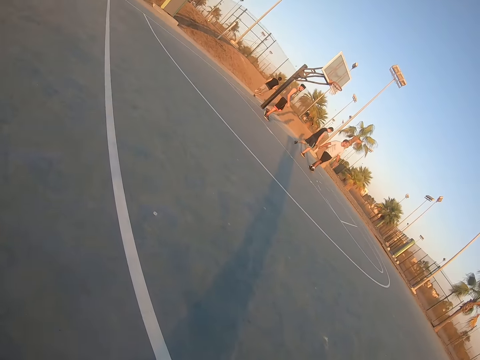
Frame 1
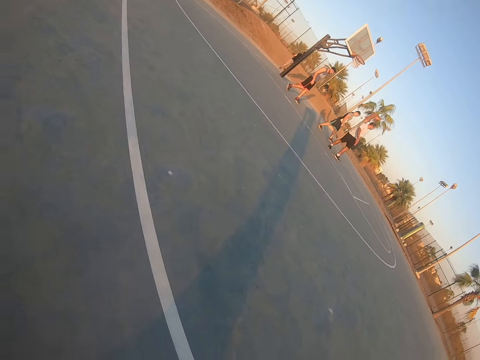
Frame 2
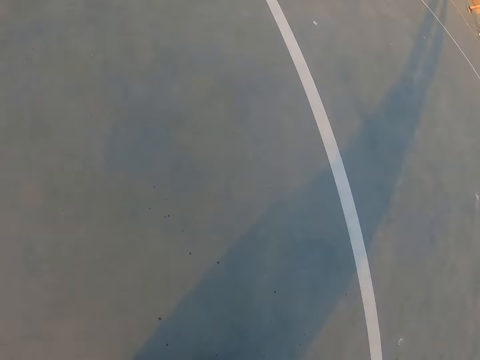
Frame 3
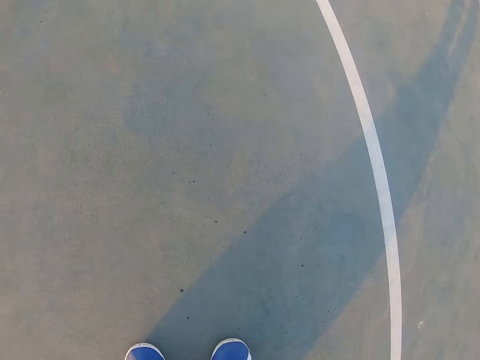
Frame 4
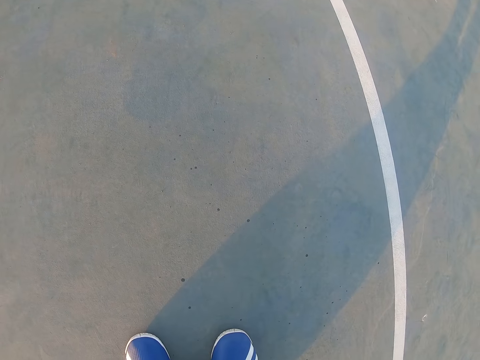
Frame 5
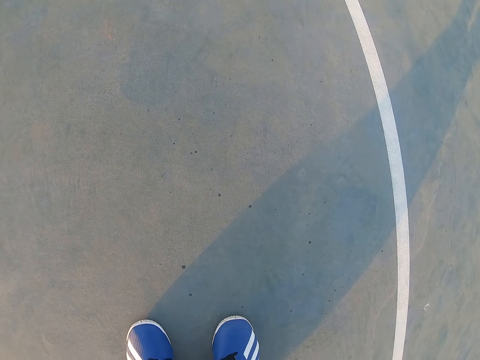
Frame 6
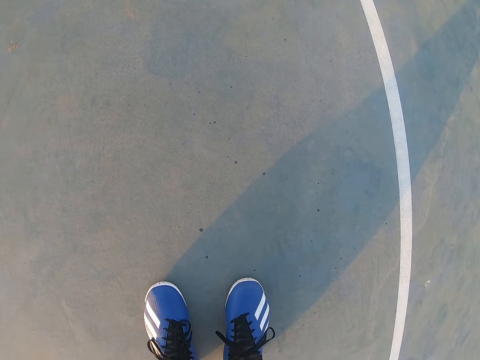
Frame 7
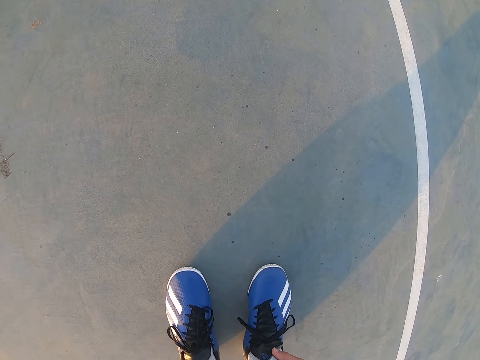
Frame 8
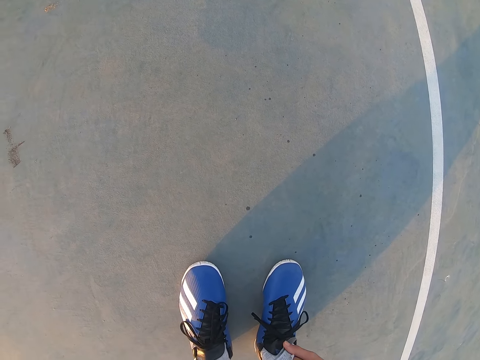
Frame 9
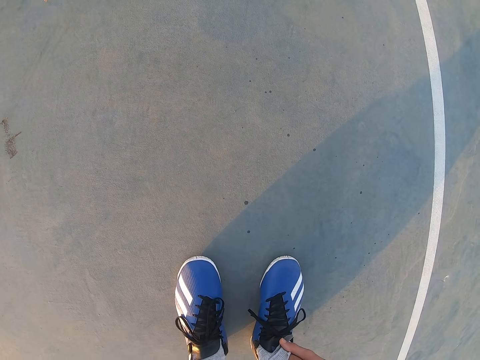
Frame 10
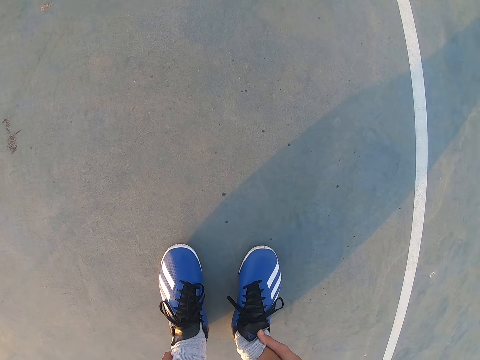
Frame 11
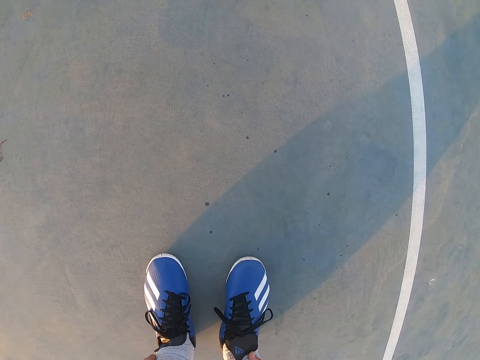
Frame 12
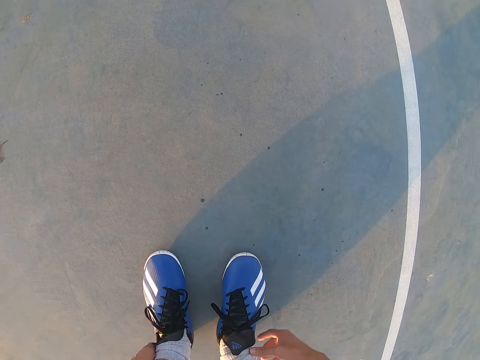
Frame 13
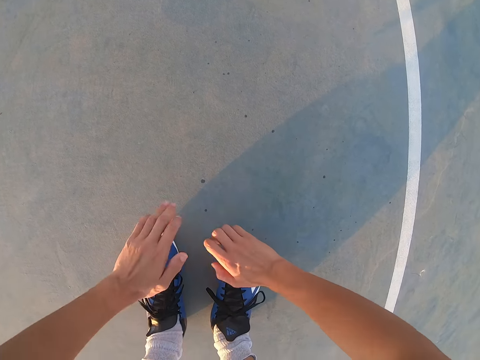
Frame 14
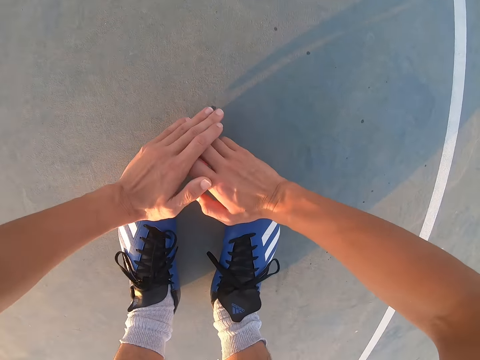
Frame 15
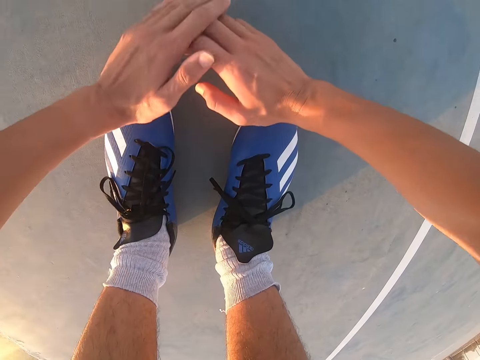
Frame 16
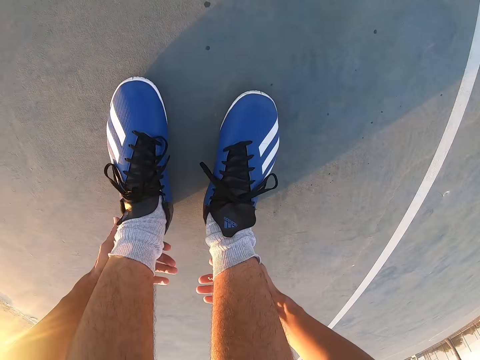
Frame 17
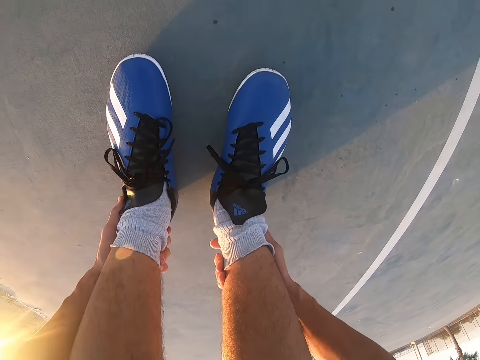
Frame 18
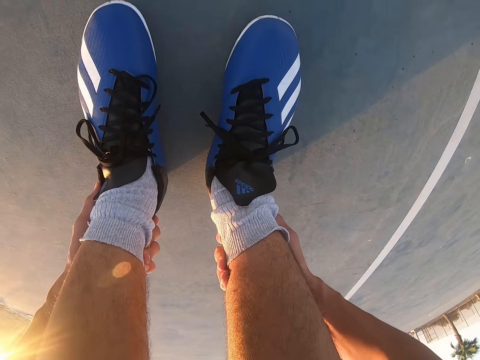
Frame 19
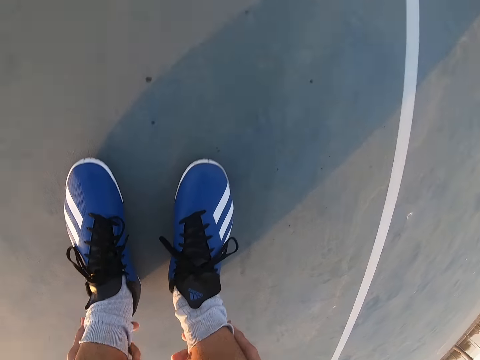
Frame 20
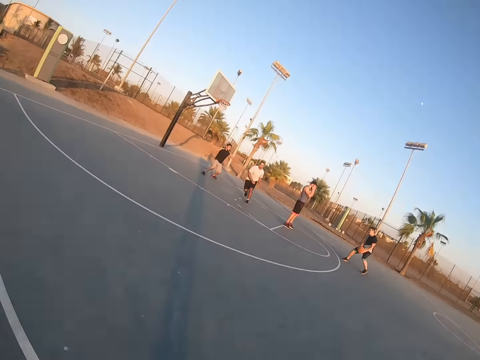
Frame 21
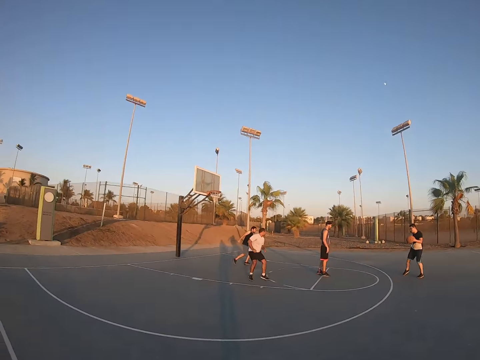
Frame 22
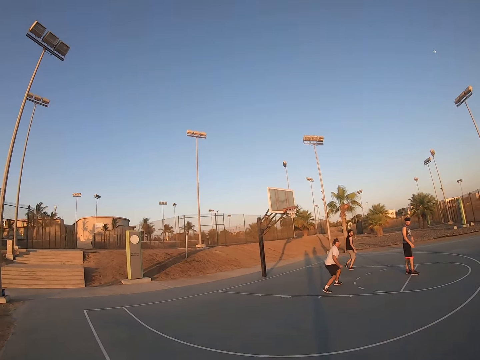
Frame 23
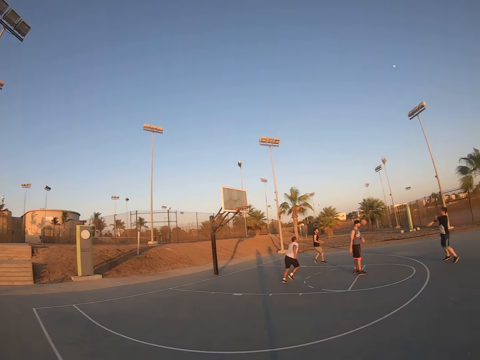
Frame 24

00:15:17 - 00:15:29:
A man runs after the ball. The camera wearer looks around. He looks at his shoes. He looks around. He places his hands above his shoes. He does exercise. He touches his ankles. He looks around.

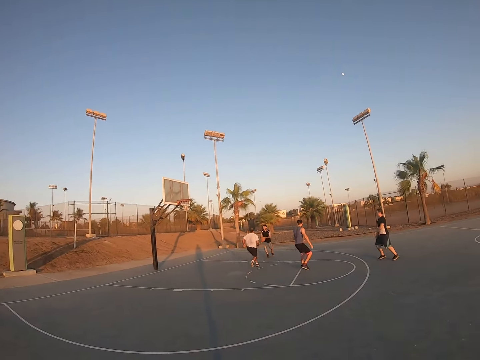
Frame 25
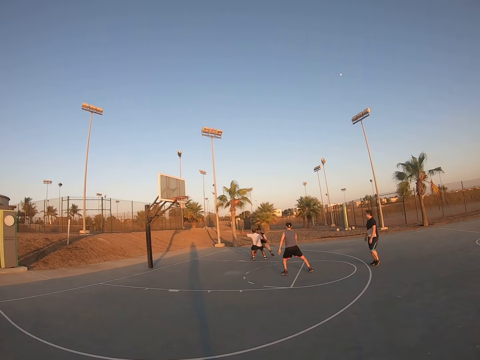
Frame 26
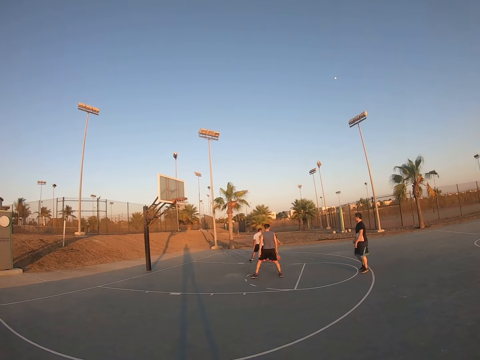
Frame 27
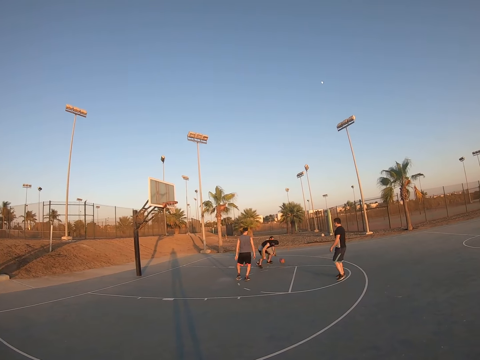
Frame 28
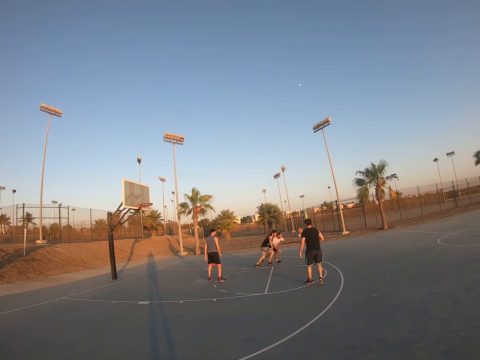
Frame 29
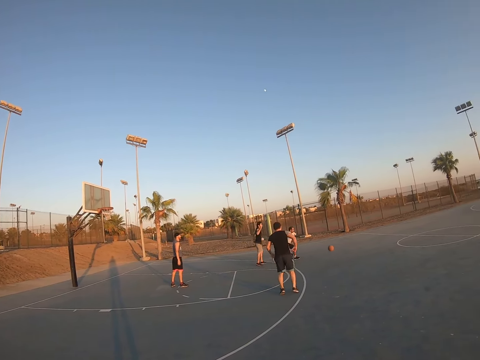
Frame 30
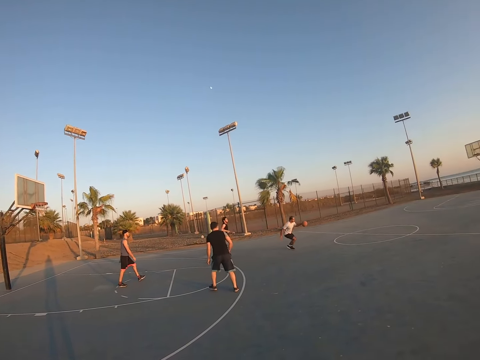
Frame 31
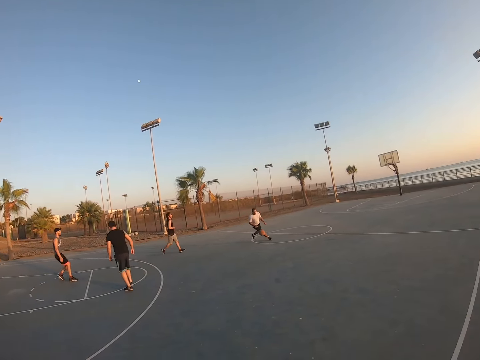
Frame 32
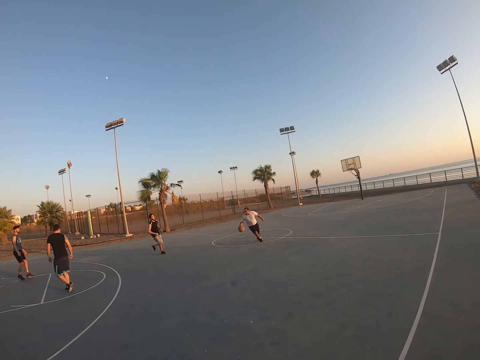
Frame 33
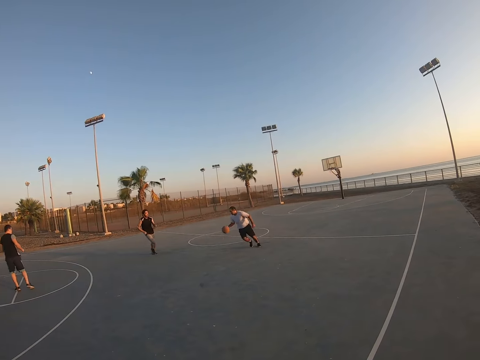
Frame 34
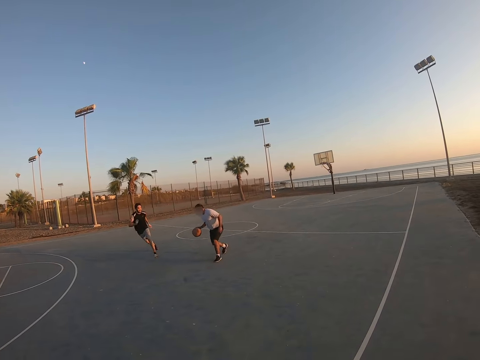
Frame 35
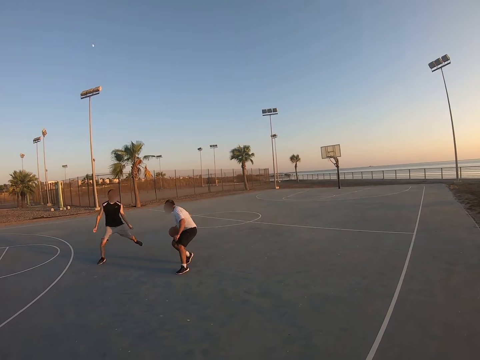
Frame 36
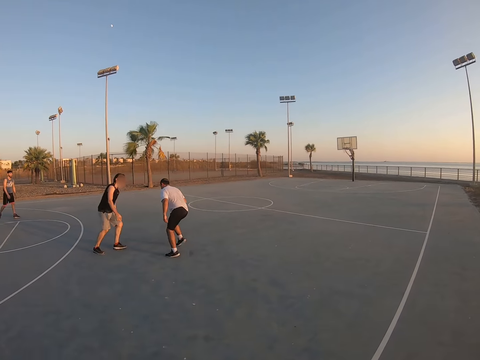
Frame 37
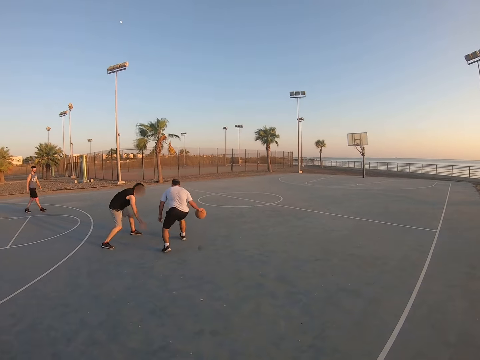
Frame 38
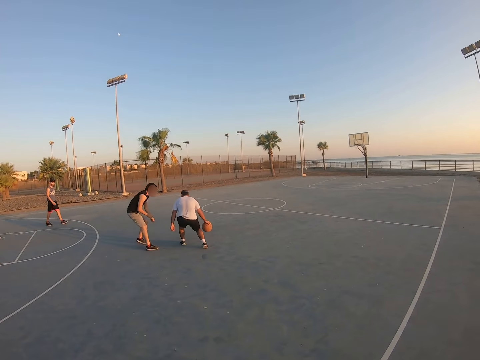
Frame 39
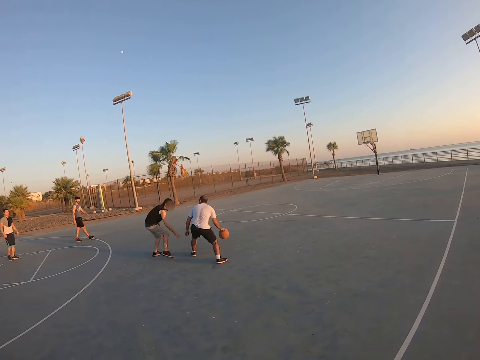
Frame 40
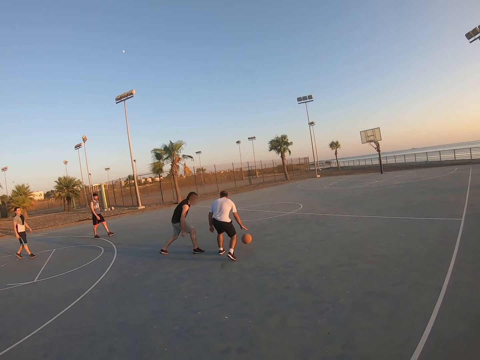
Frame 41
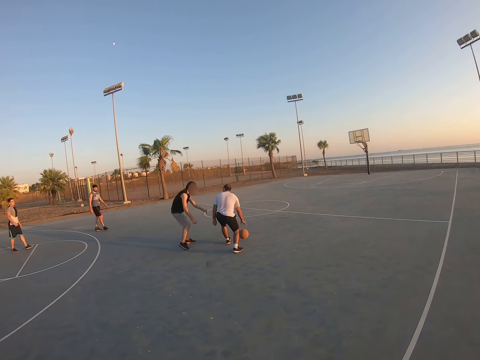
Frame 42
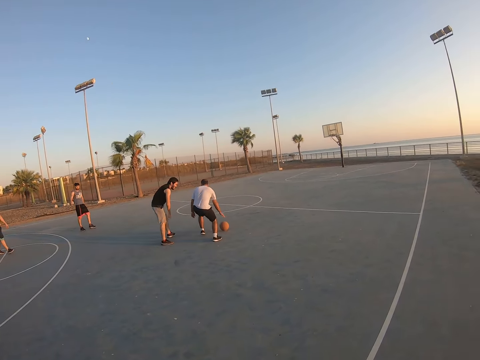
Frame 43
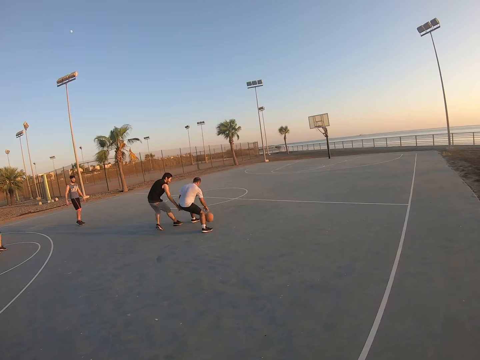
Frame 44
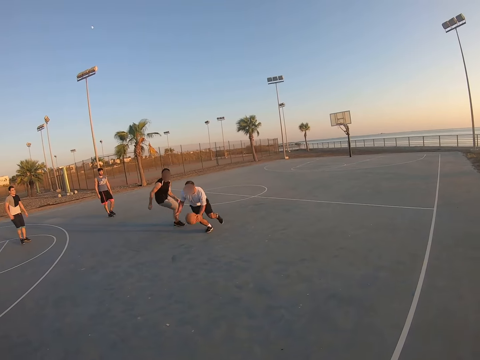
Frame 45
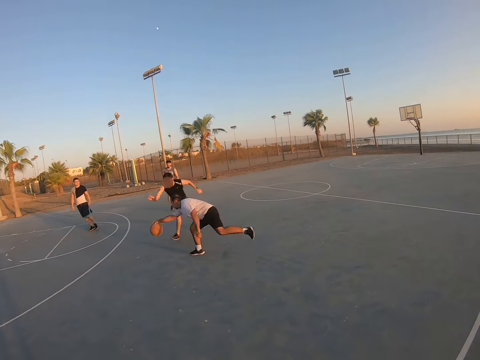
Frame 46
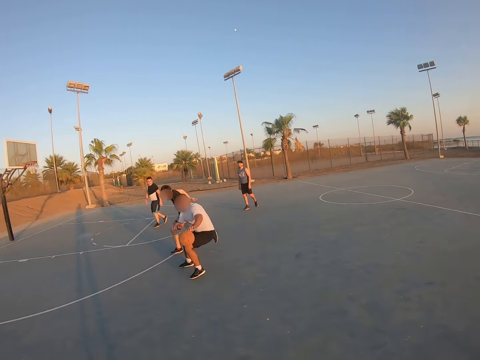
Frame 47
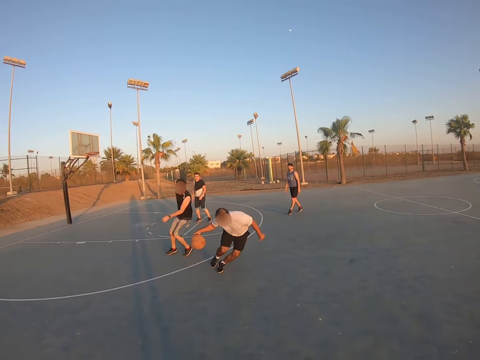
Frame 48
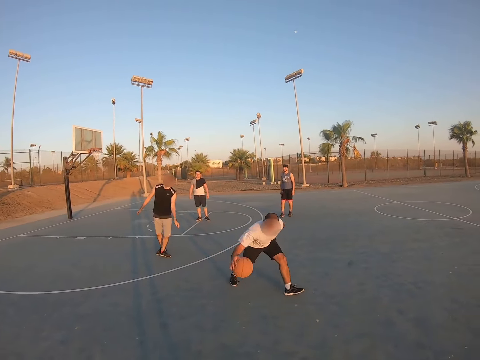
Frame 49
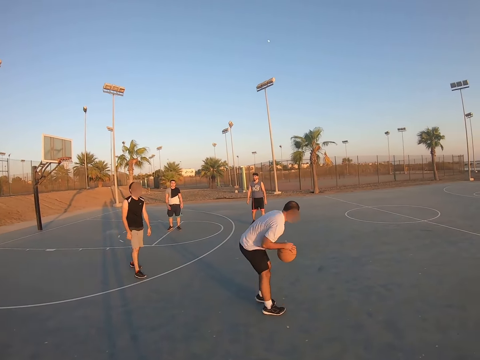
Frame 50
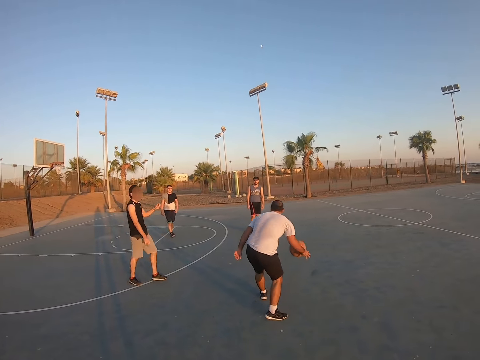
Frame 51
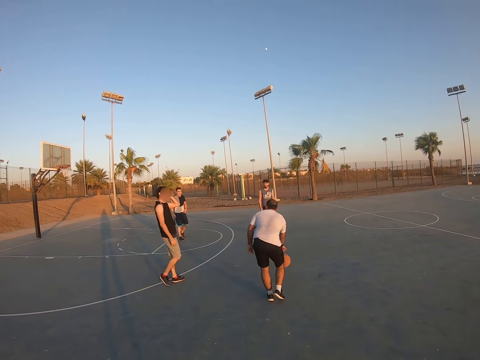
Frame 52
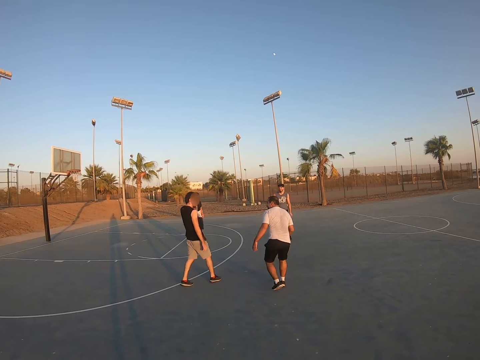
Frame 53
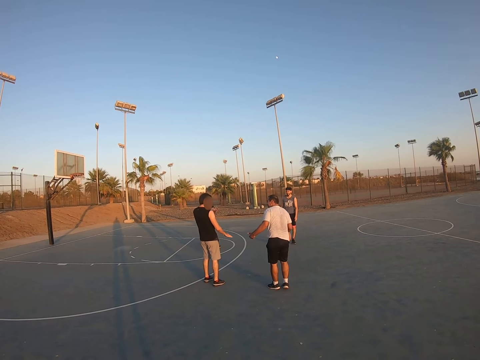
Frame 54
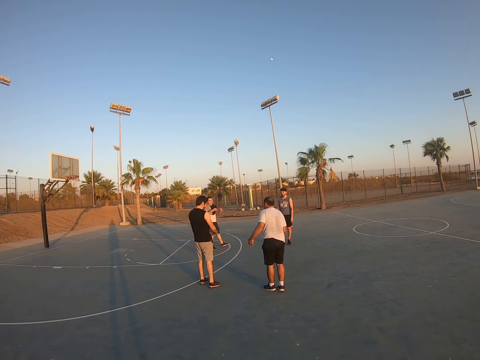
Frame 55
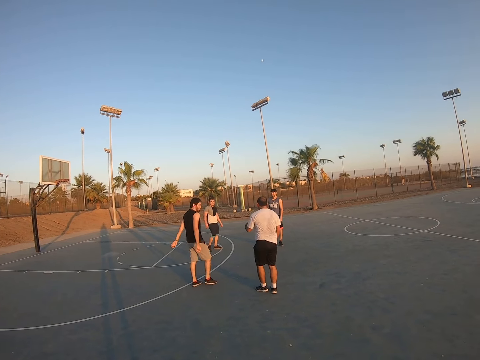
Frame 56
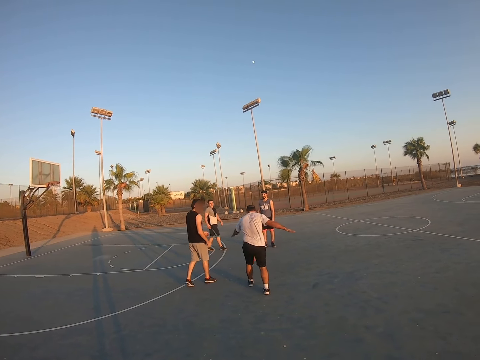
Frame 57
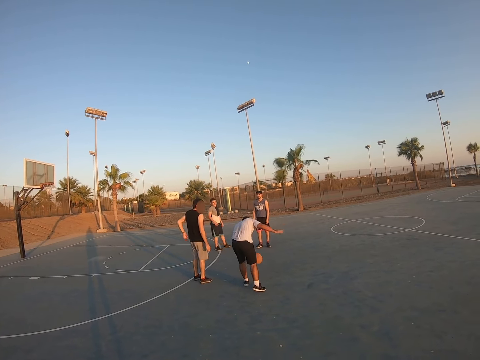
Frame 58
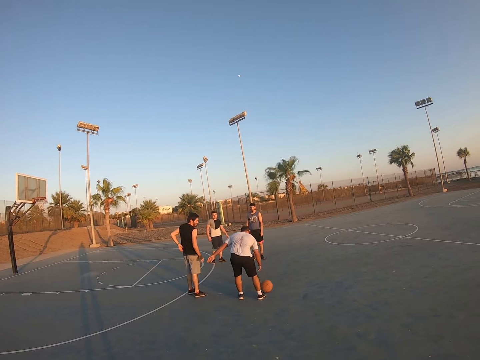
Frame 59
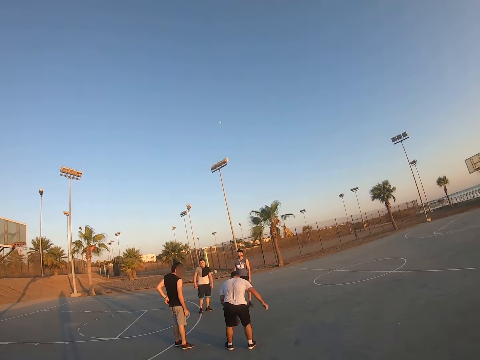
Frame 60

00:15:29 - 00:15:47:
The camera wearer looks at people playing basketball. A man bounces the ball. Another man runs after the ball, catches the ball and bounces the ball. The first man attempts to take the ball from the other man. The other man bounces the ball.
